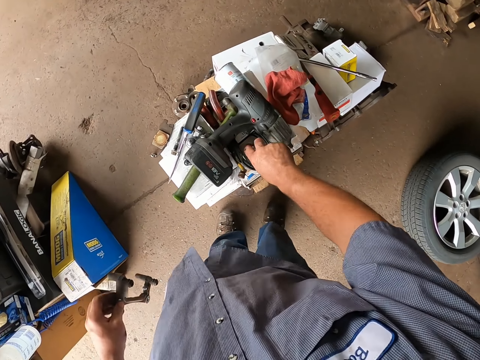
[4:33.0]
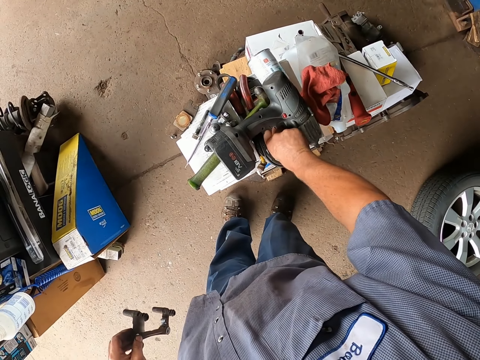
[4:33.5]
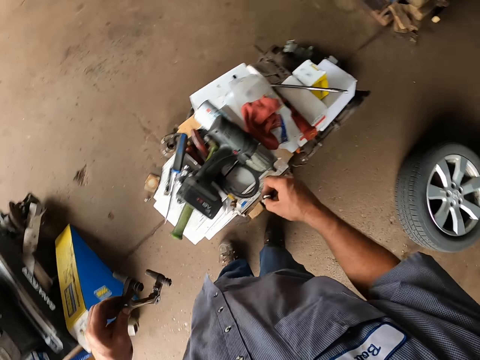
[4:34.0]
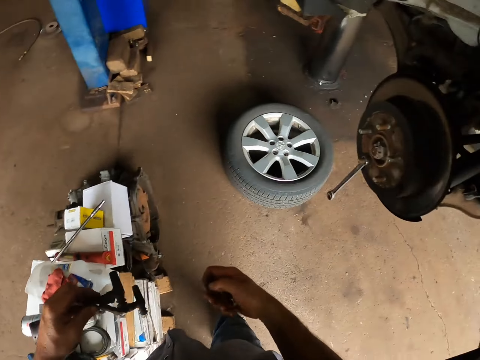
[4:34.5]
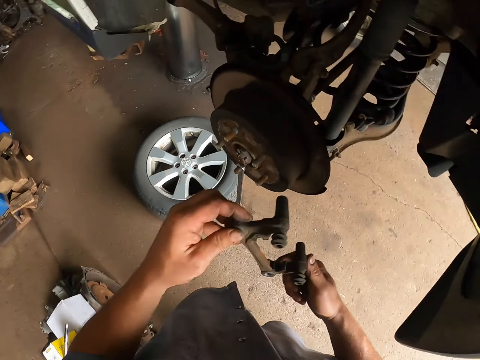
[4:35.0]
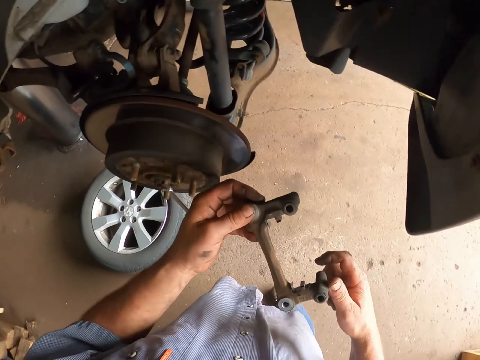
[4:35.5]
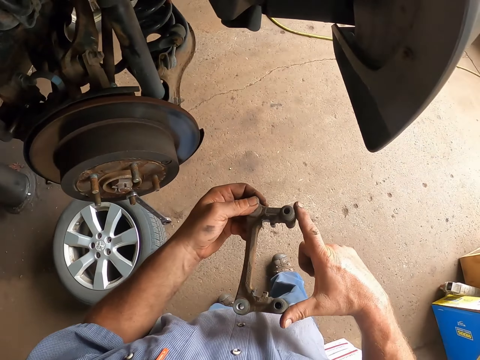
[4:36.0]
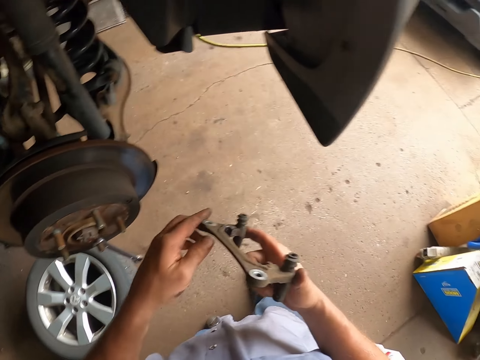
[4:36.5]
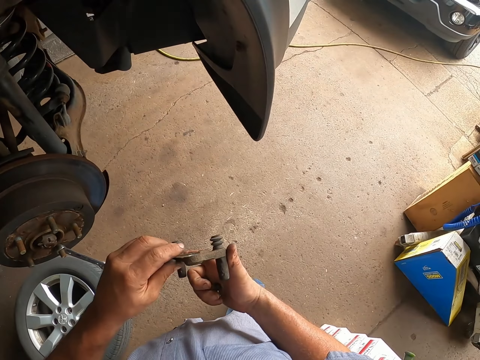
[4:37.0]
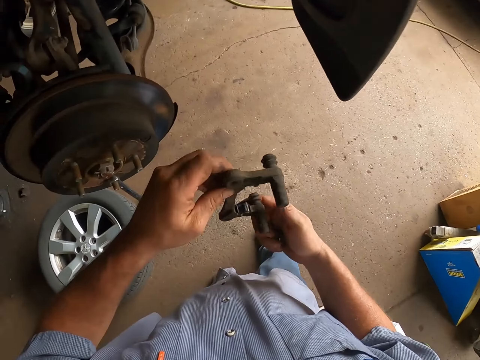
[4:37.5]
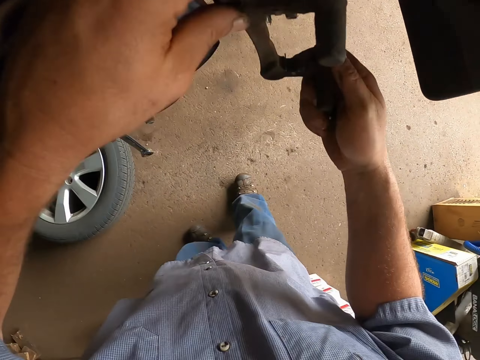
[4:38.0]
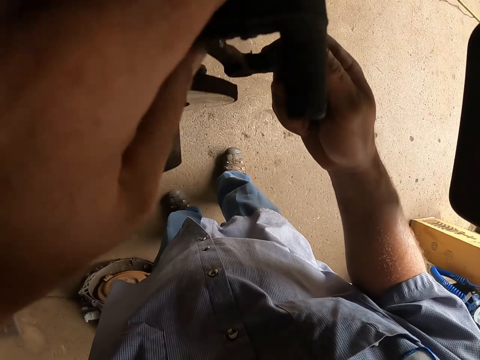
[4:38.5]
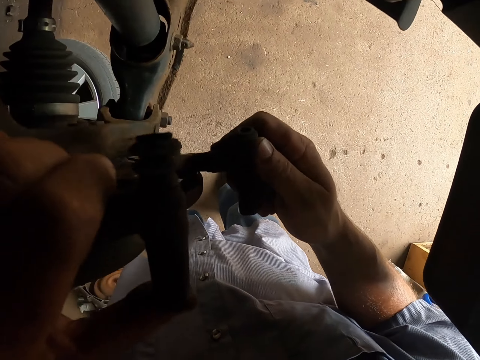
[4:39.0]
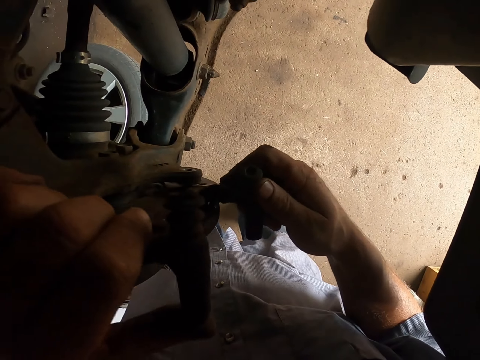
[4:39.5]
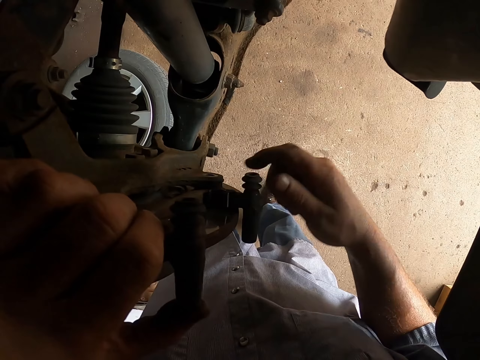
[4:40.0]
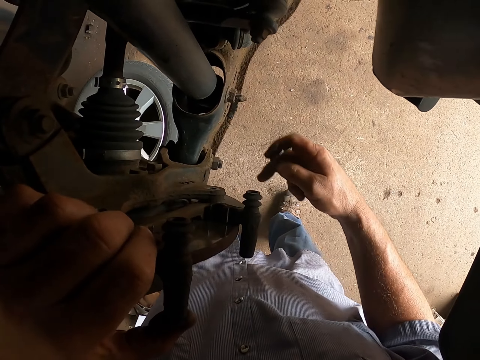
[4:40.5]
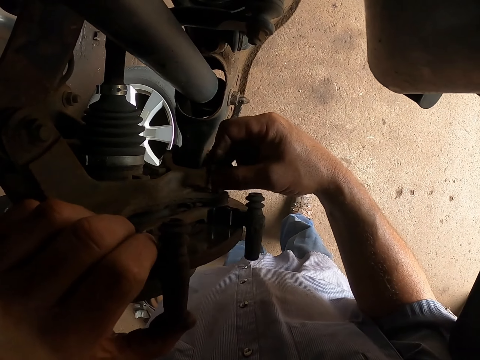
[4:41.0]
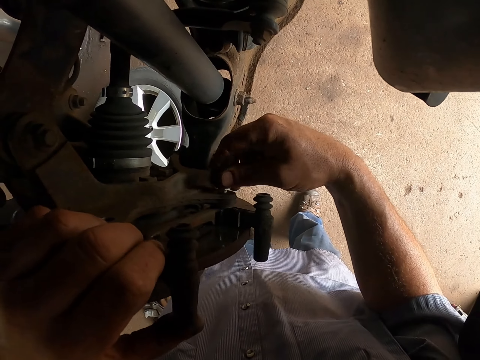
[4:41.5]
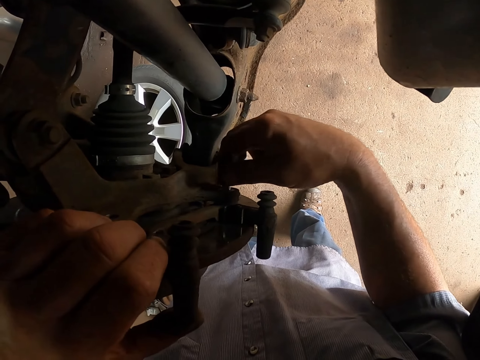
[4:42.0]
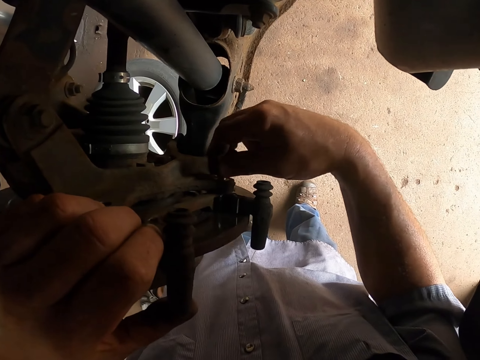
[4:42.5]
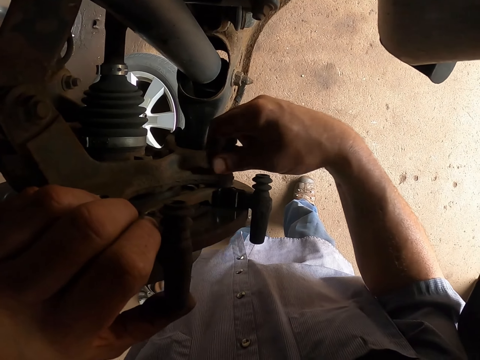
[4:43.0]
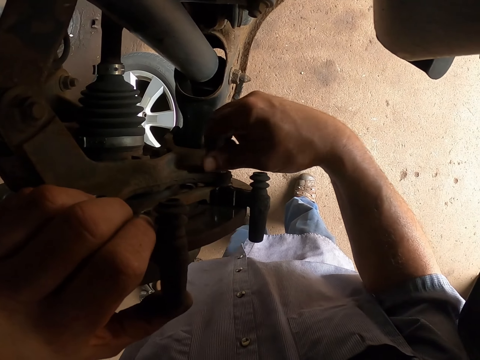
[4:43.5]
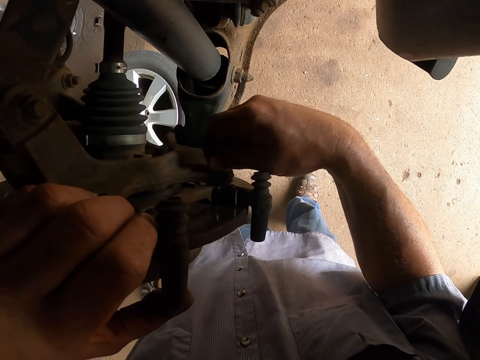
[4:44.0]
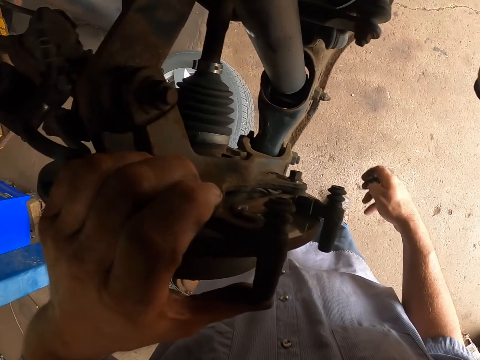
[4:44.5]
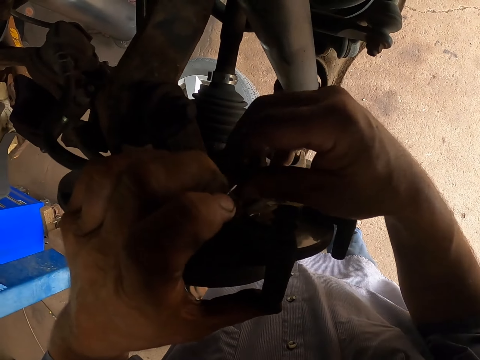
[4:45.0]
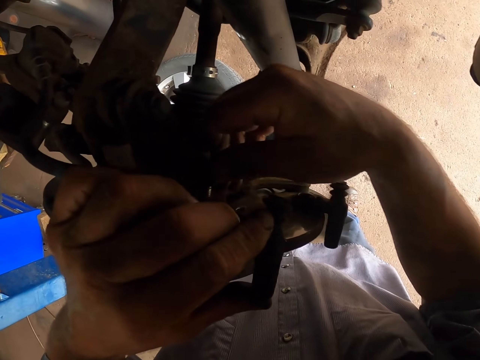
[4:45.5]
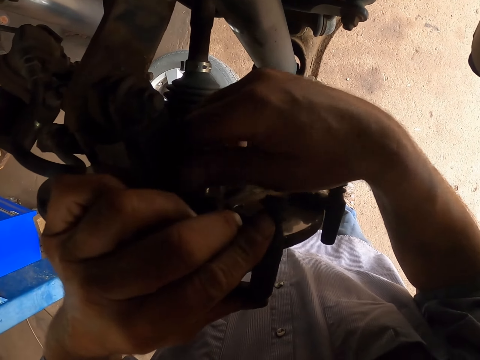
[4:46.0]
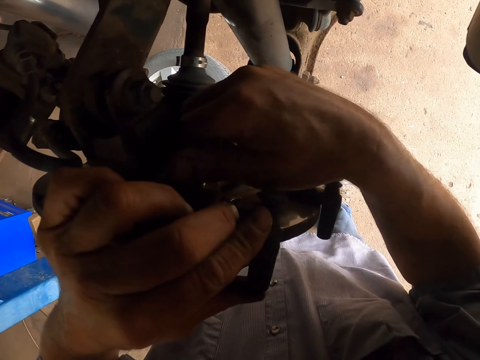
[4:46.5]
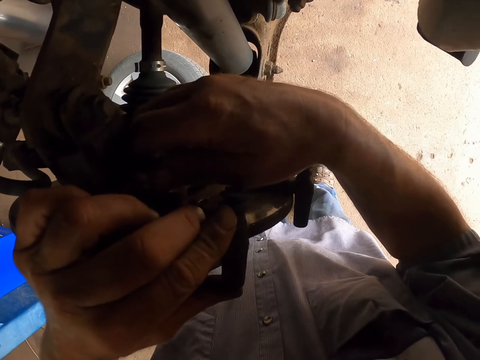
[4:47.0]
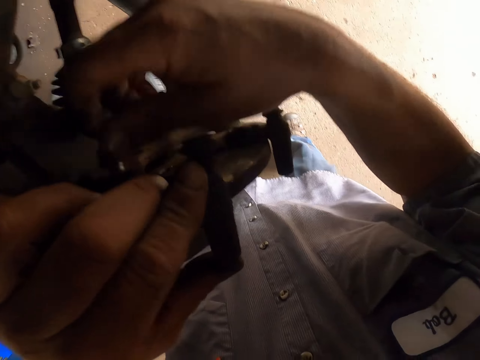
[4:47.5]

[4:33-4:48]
The camera wearer picks up bolts from a box. They turn around. They place a caliper on a brake rotor. They tighten the caliper with the bolts.

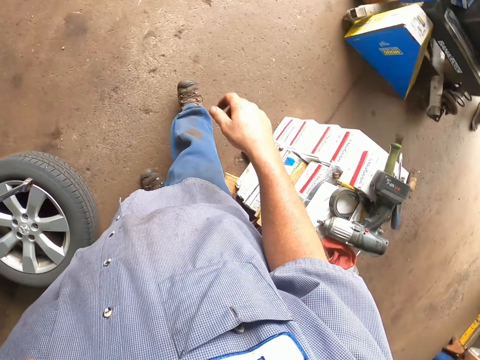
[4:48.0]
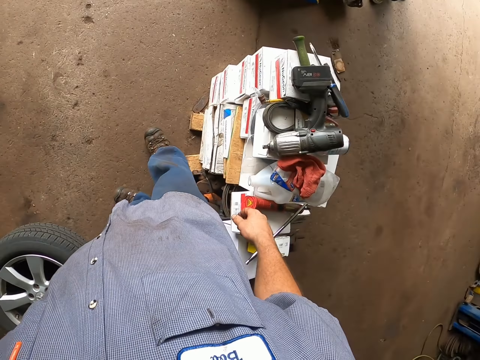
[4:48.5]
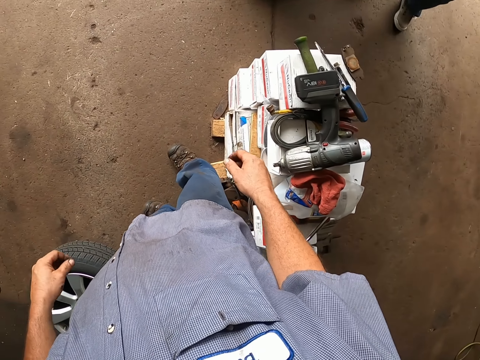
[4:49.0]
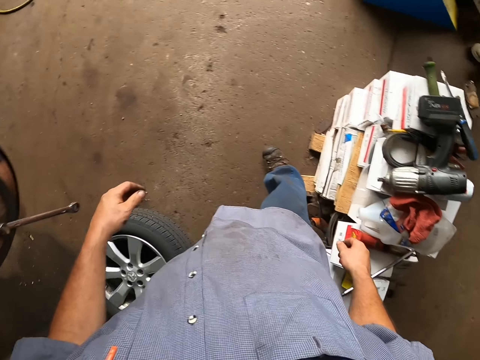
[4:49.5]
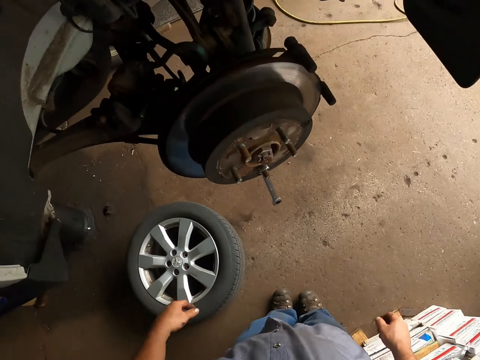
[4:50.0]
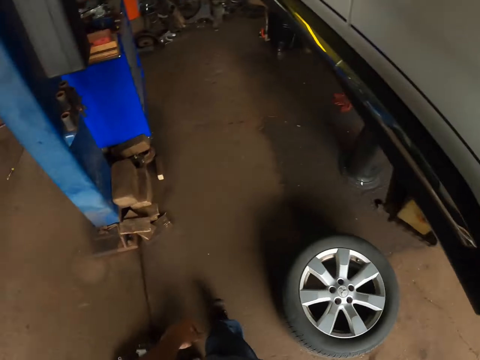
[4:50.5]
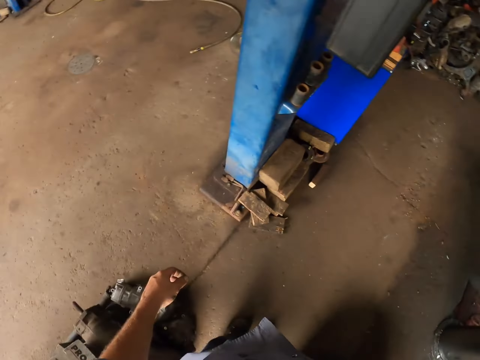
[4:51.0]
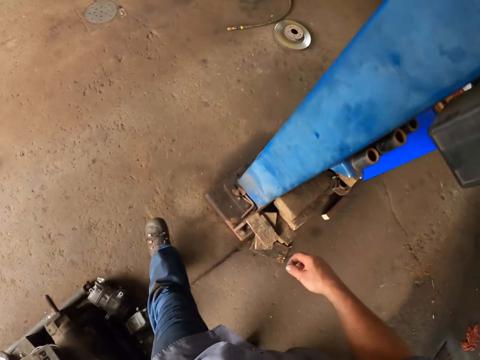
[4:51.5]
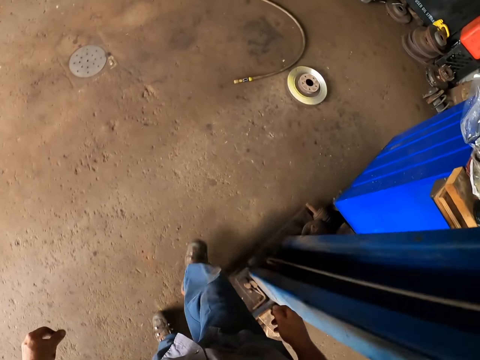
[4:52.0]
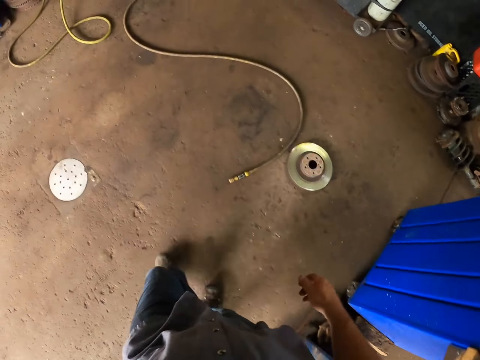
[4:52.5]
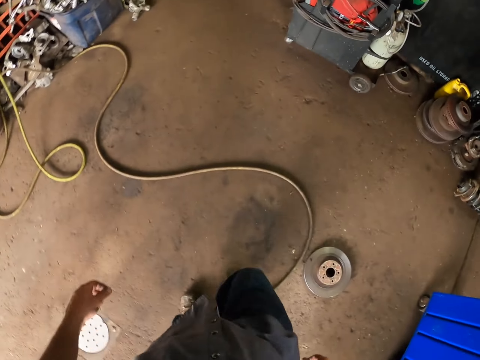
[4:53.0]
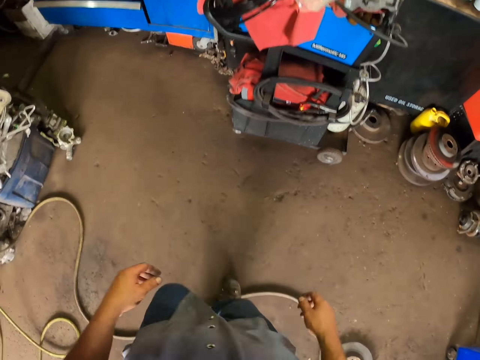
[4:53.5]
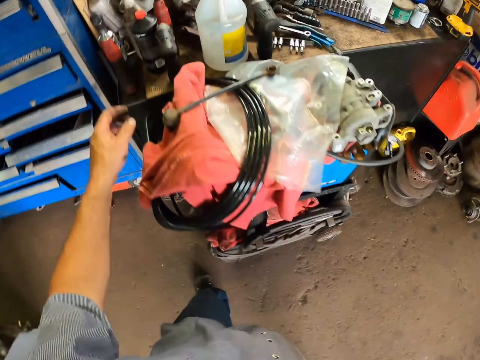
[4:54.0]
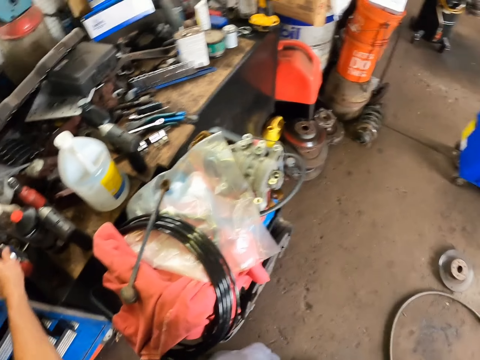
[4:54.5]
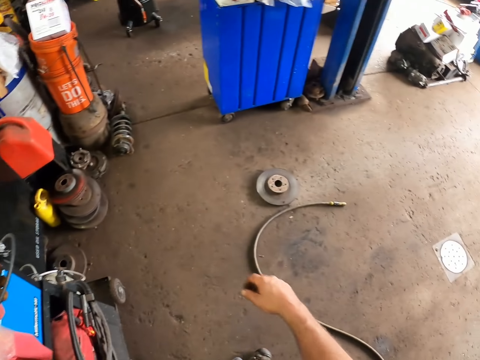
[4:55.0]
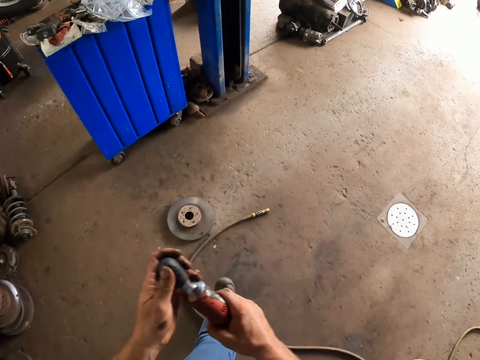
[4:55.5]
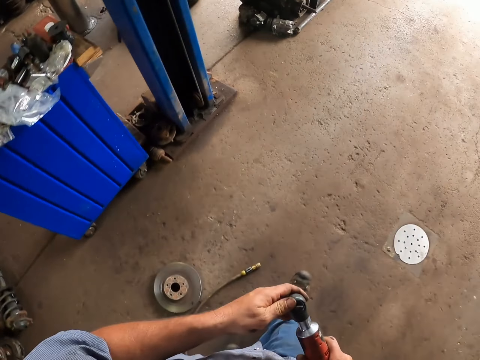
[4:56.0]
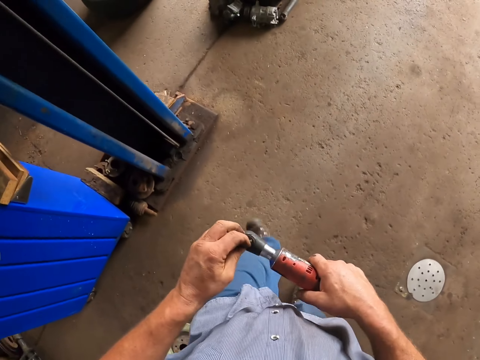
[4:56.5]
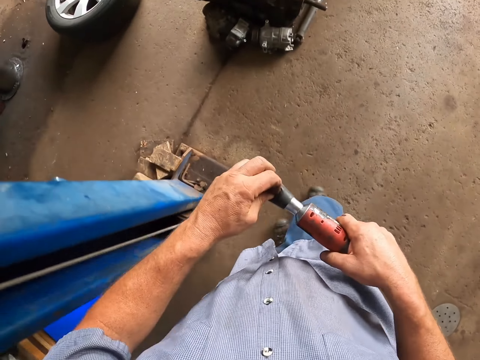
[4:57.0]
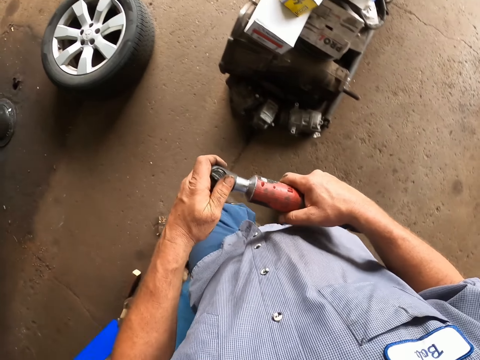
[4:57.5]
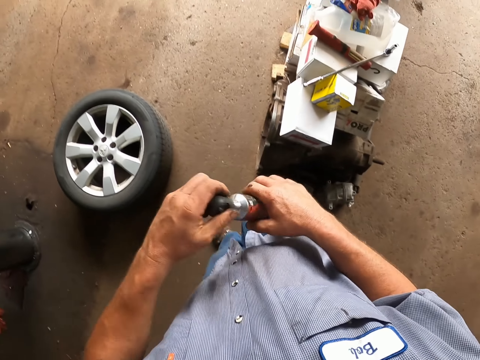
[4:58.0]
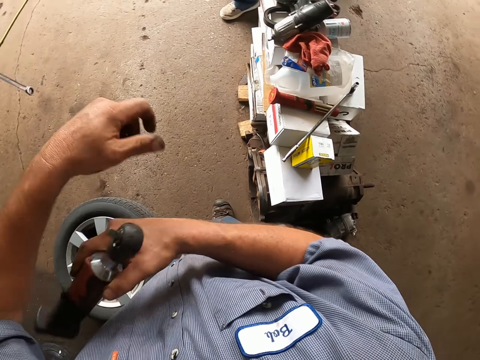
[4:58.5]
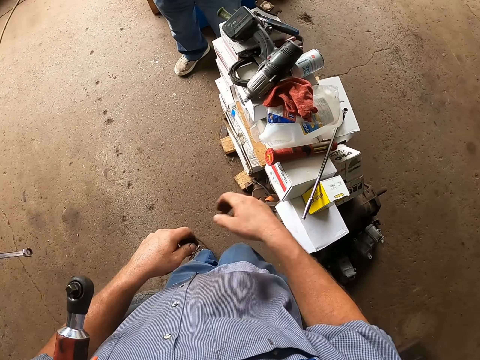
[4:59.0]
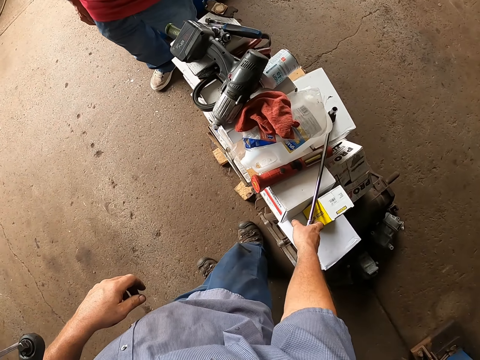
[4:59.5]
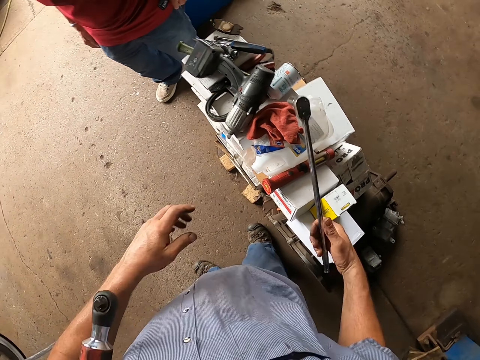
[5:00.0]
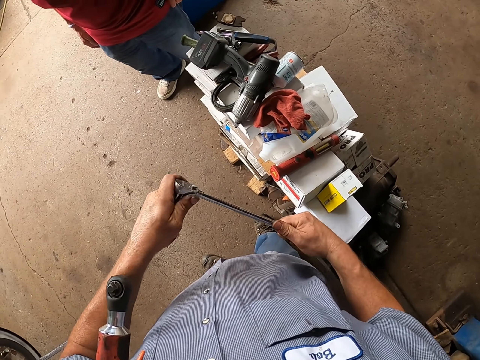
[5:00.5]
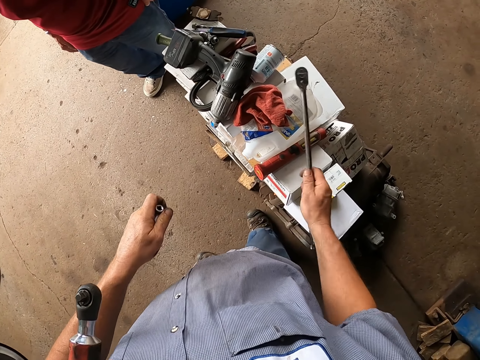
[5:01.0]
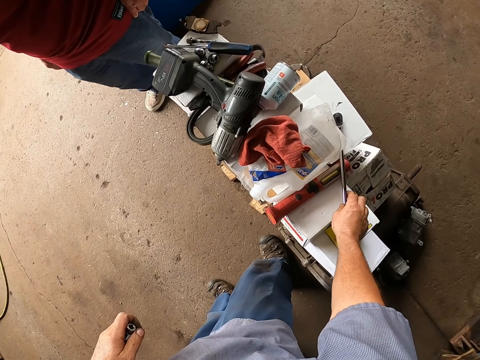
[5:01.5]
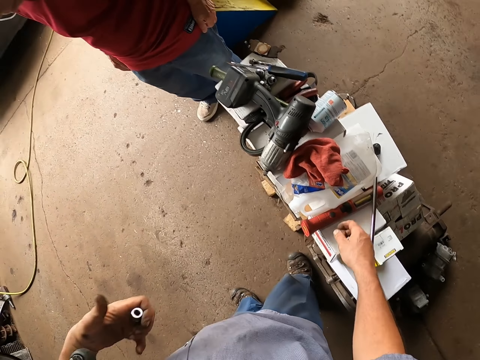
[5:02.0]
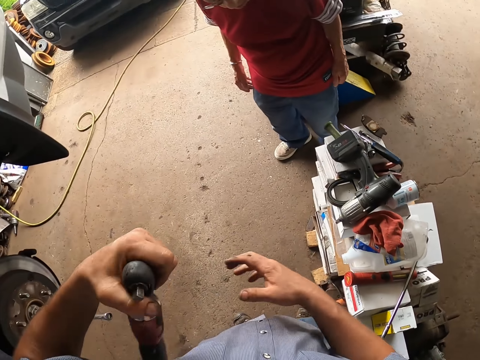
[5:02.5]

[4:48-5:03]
The camera wearer looks around. He walks in the garage. He picks a wrench or bolt extractor with his right hand. He holds the wrench with both hands. He opens the bolt extractor. He puts the wrench on his armpit with his right hand. He picks a ratchet with his right hand. He holds the ratchet with both hands. He removes the tube with his left hand. He puts down the ratchet on the boxes with his right hand. He takes the wrench with his left hand.
